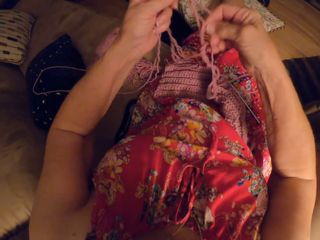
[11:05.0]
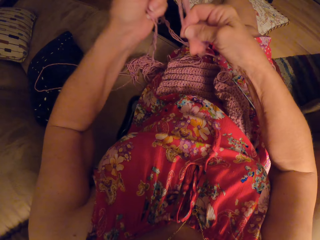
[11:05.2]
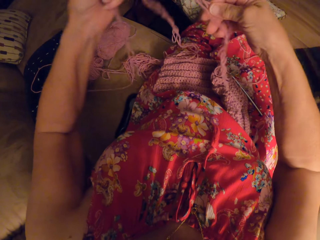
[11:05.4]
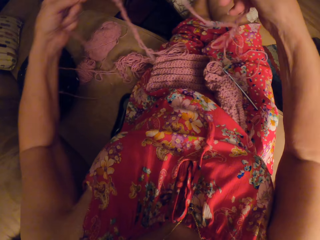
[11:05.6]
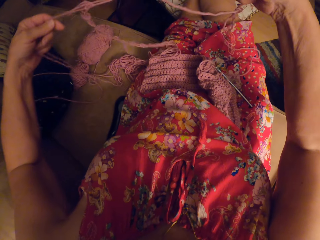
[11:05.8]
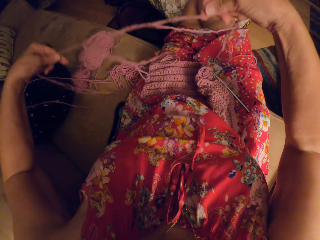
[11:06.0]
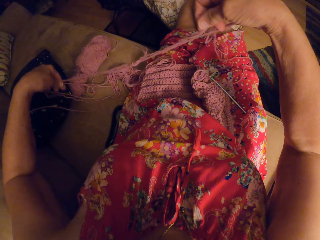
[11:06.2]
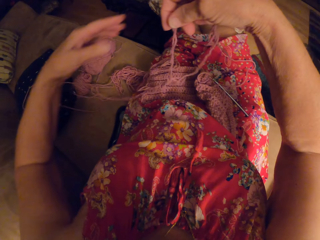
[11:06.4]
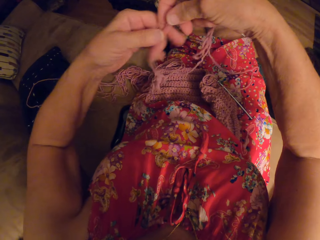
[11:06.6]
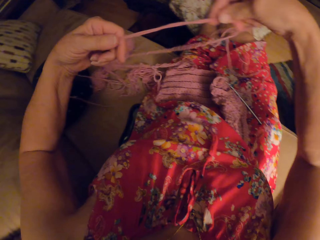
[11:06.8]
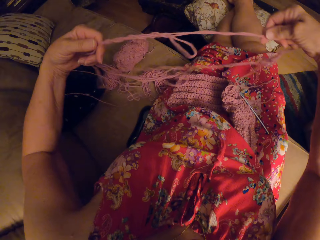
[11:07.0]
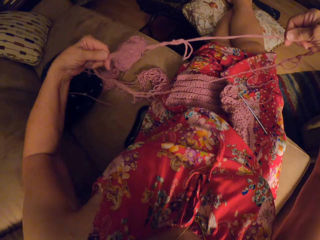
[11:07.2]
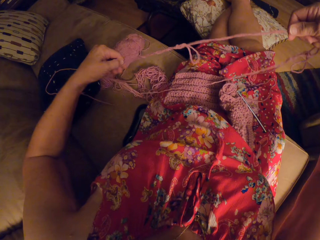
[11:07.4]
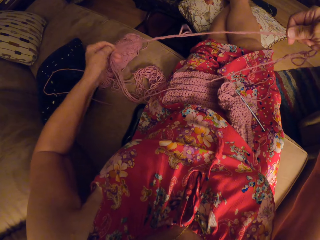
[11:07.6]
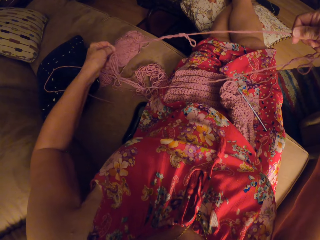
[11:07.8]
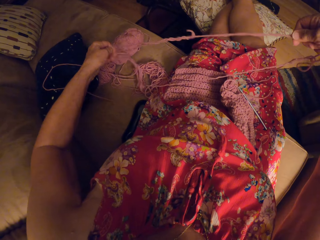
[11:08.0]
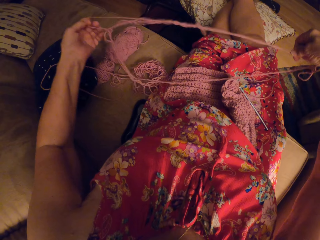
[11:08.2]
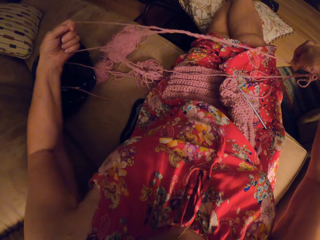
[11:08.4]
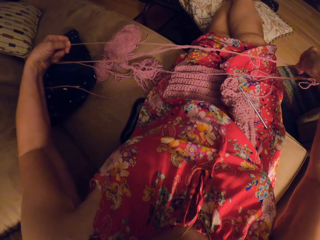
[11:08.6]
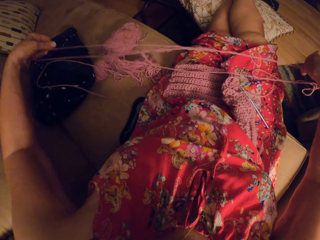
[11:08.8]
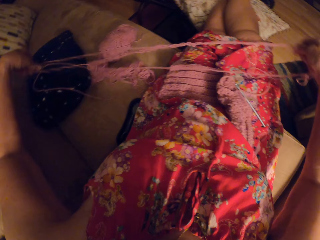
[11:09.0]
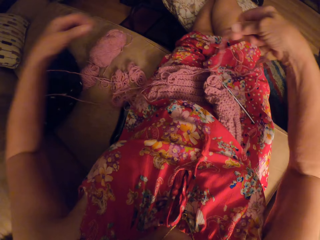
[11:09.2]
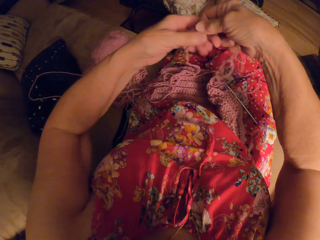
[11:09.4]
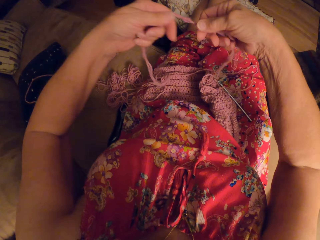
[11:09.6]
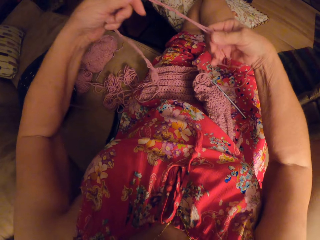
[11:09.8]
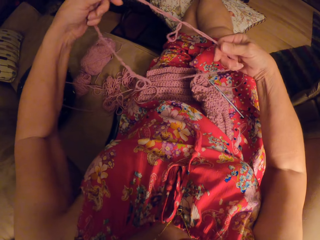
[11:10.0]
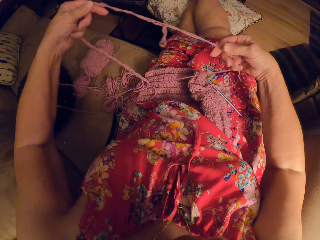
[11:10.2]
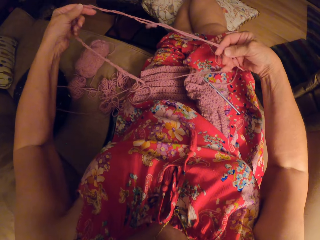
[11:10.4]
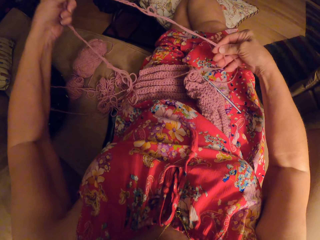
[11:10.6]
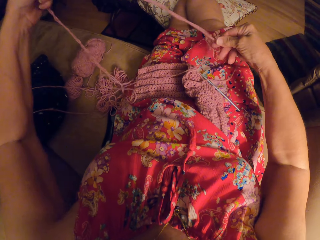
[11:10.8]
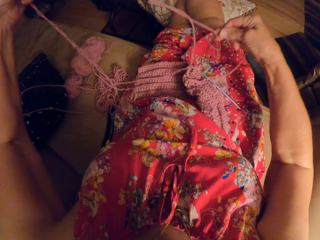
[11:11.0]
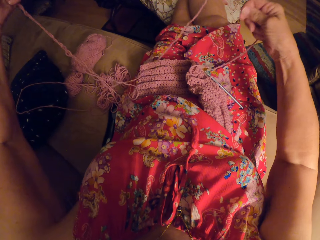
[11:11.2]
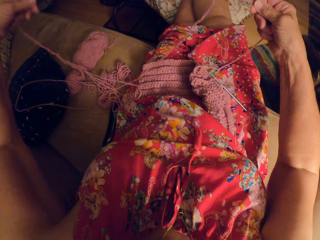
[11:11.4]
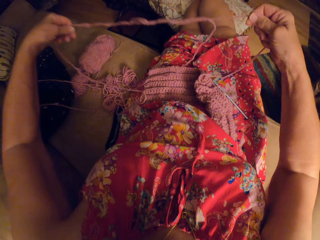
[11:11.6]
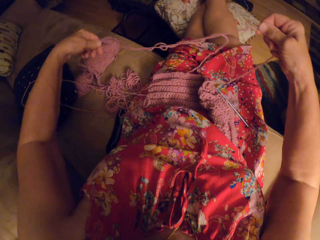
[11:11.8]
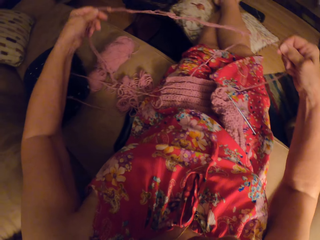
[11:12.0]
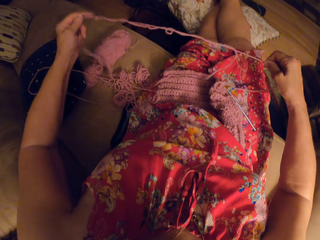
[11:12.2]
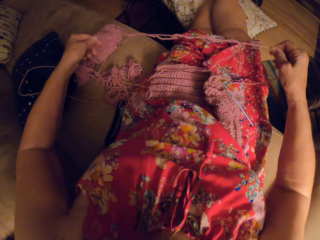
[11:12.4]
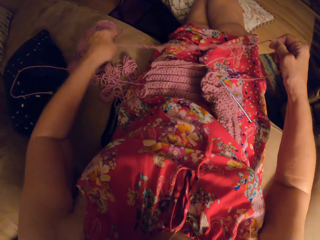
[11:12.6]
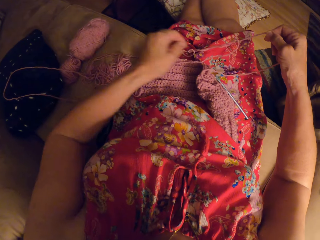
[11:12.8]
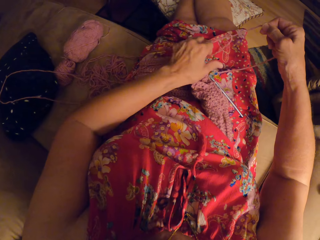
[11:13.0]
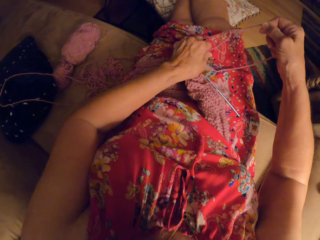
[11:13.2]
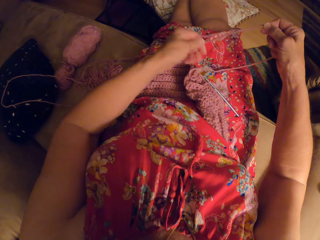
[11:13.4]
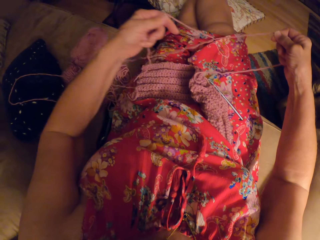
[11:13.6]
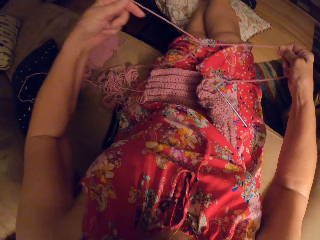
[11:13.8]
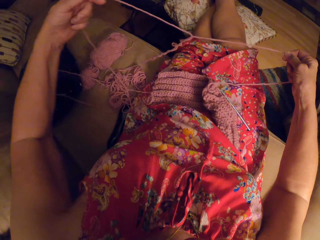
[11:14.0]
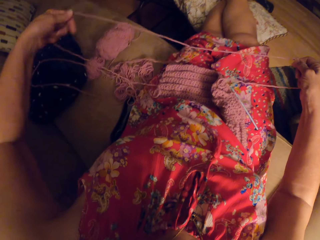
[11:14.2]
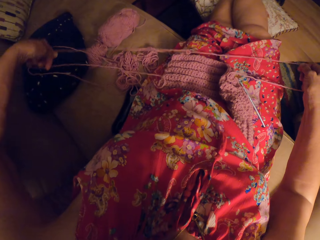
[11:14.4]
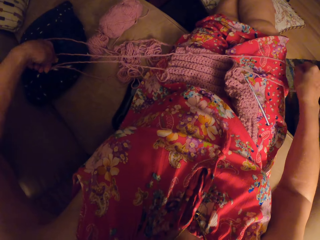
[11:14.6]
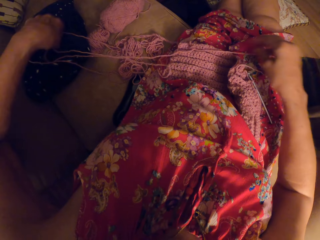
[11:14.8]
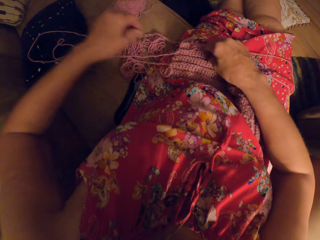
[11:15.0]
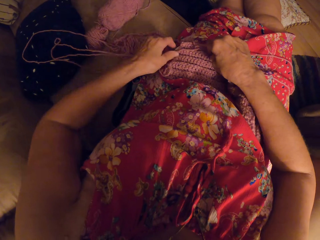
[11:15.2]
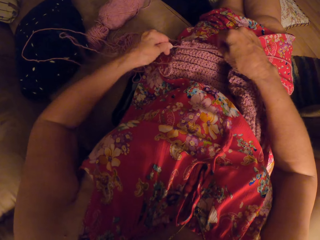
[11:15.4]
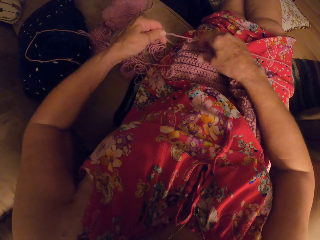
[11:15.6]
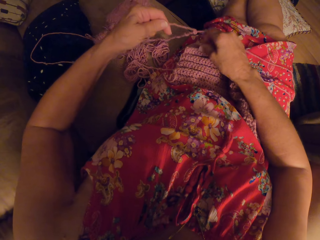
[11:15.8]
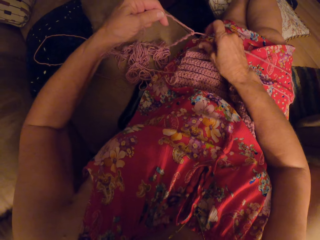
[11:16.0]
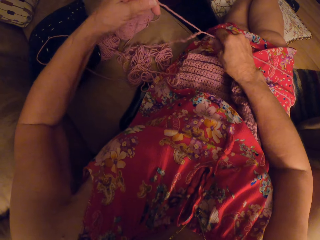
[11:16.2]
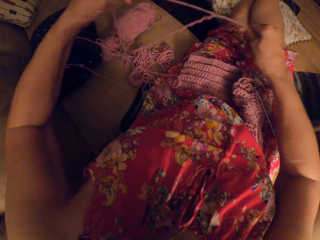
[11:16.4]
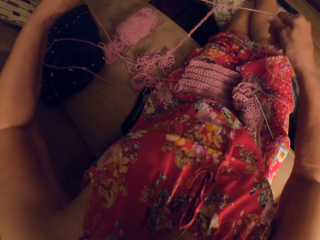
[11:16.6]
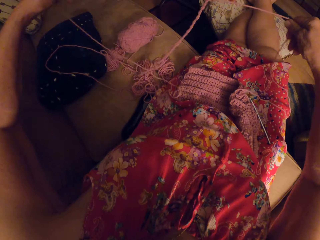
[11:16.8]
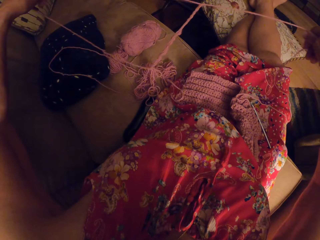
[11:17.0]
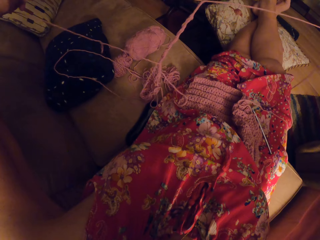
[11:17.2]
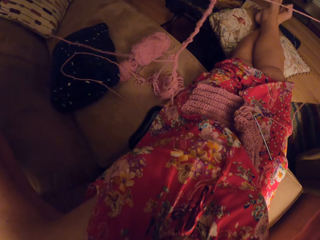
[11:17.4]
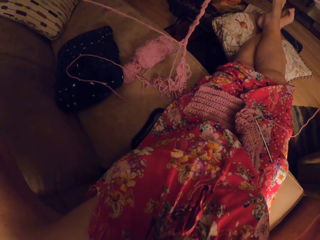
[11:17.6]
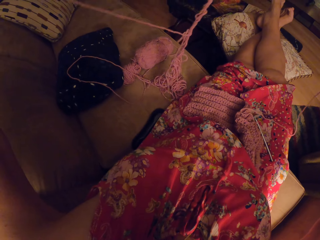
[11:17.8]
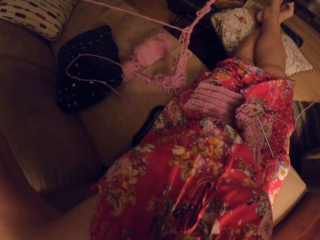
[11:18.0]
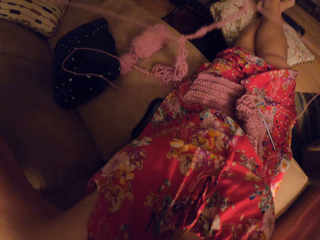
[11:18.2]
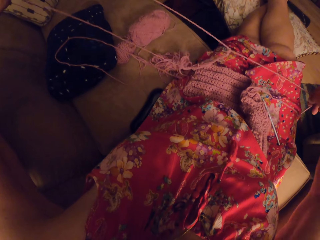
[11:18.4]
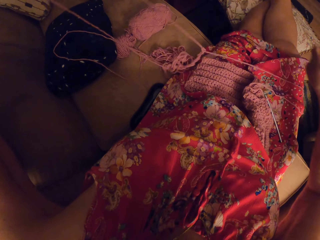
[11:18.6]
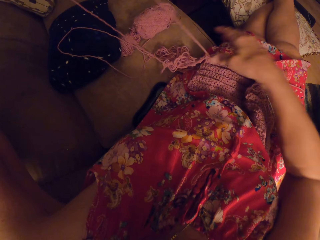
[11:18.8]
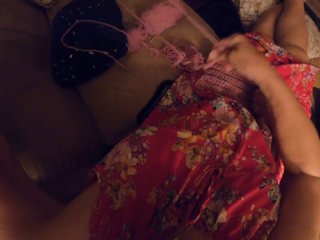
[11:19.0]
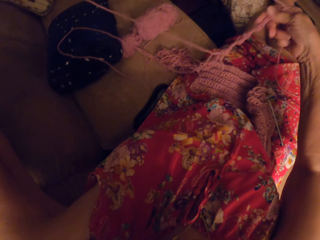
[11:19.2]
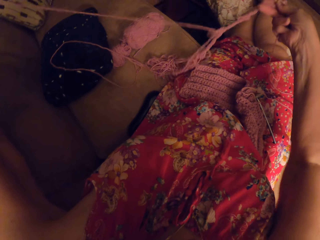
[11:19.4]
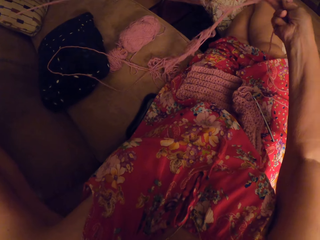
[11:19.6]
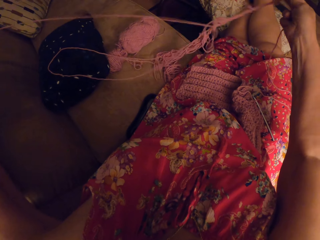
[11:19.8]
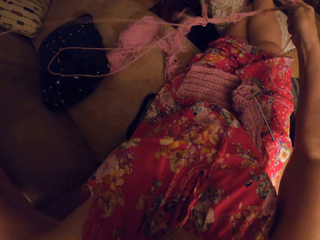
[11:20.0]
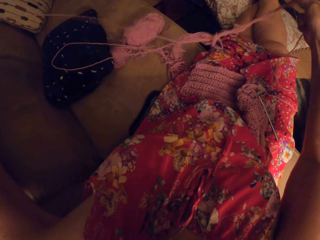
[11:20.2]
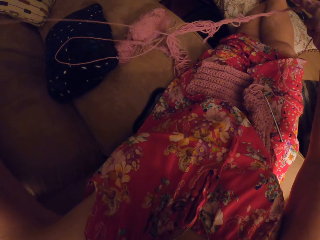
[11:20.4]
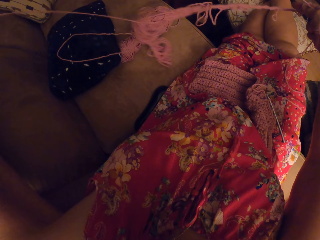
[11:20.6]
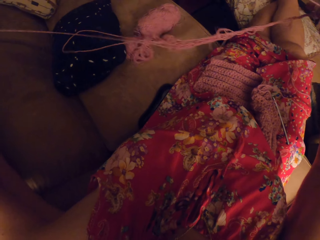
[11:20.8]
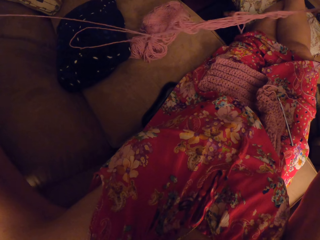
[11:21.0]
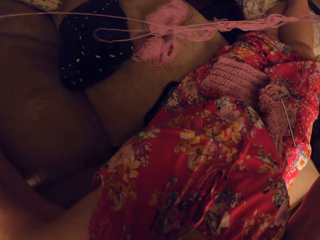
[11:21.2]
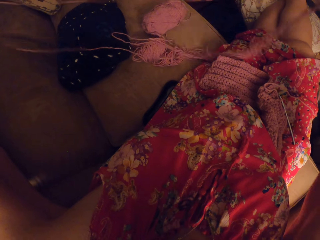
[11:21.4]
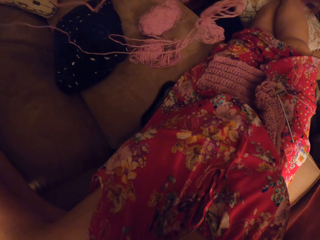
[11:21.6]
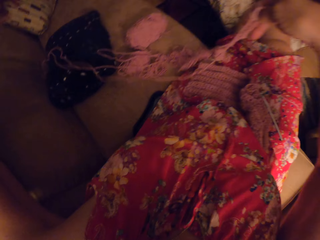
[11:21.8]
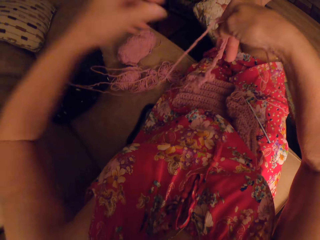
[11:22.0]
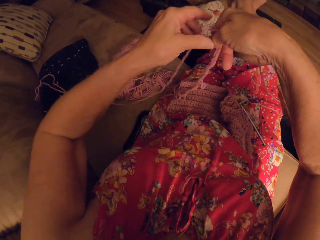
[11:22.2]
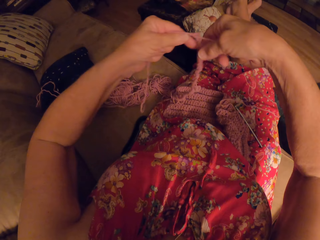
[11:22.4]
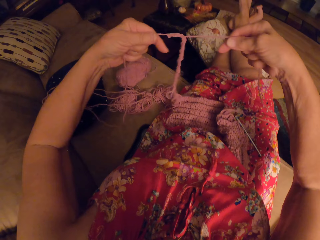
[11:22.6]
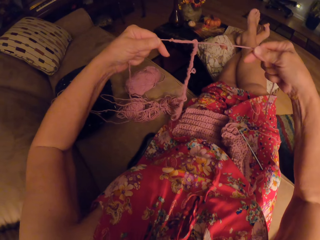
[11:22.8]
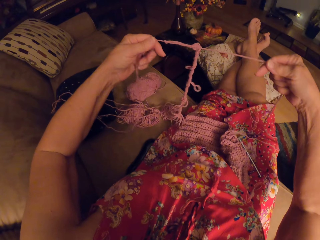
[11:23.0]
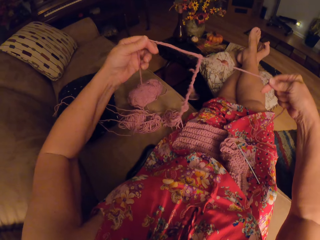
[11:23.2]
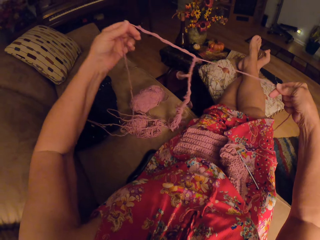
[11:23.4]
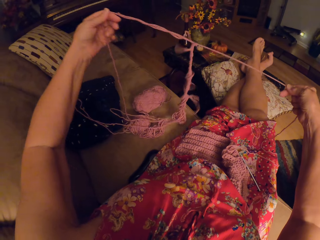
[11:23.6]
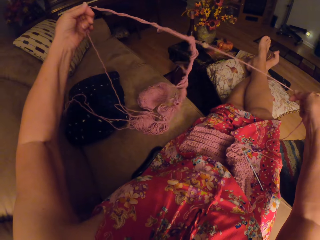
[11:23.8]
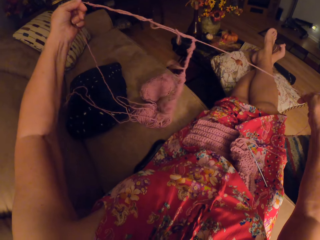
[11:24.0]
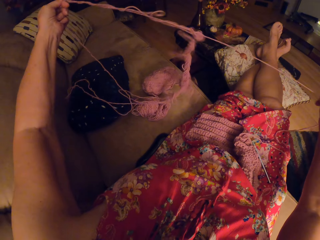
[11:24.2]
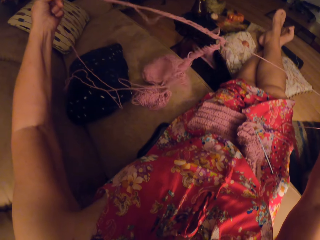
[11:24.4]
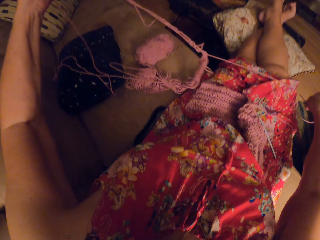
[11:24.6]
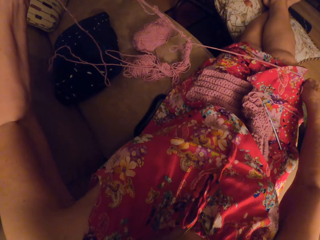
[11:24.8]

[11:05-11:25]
The camera wearer separates the thread. They place the thread on the thighs. They pick up the thread. They continue separating the thread.

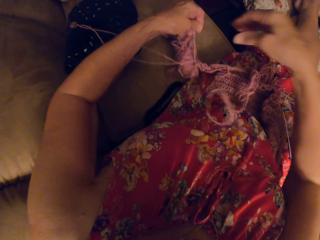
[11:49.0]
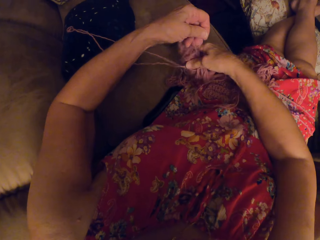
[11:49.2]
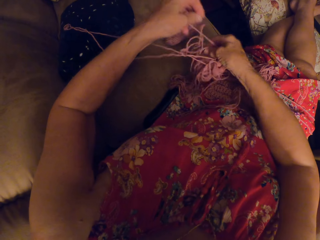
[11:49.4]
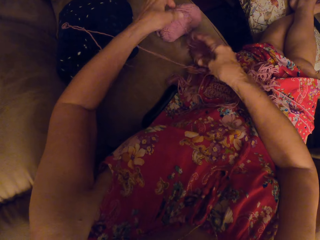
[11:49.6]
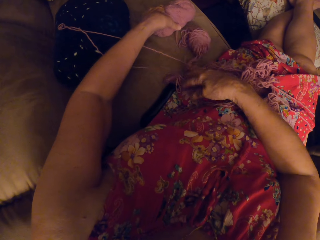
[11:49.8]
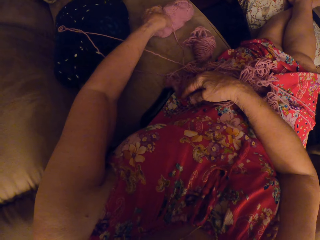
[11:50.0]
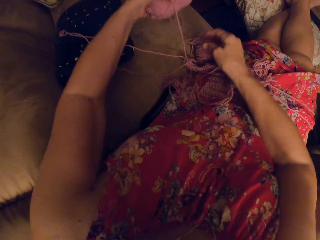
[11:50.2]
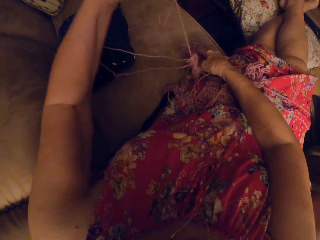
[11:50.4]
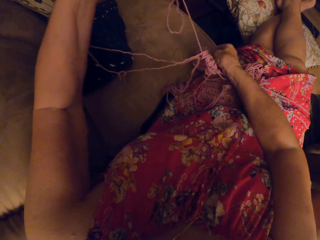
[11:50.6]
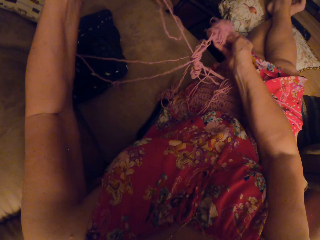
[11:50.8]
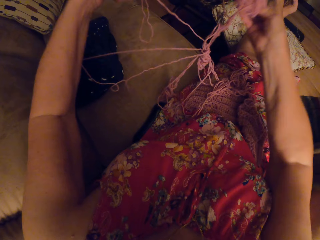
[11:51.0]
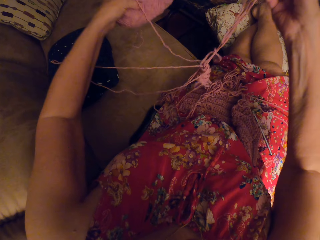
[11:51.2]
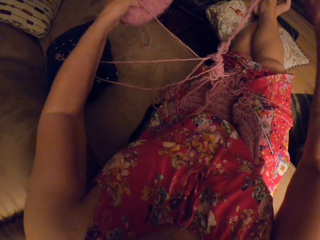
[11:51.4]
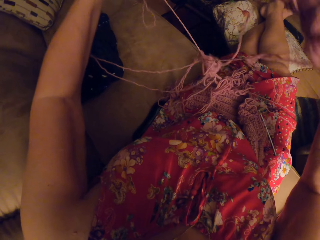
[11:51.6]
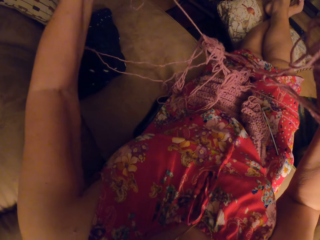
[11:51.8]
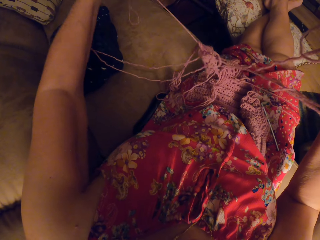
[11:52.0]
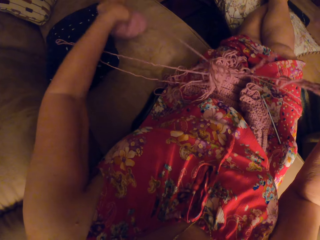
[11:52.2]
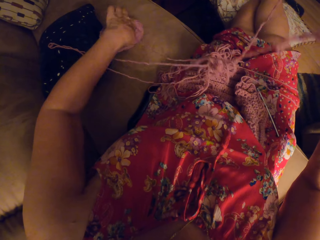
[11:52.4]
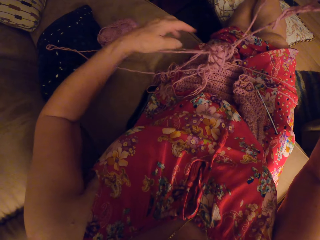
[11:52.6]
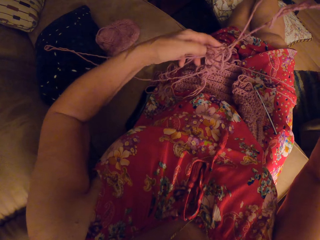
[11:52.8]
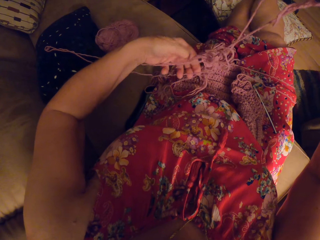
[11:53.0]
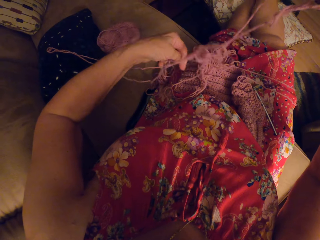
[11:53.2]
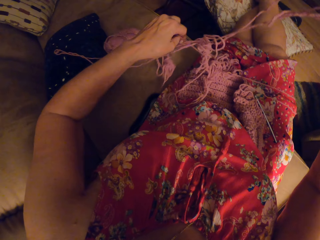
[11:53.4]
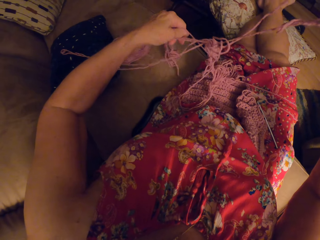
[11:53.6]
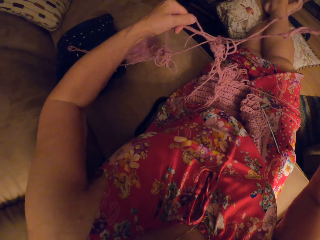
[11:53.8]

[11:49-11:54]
The camera wearer picks up a bunch of yarn on the chair with her left hand. She drops the bunch of yarn on the chair with her left hand.
